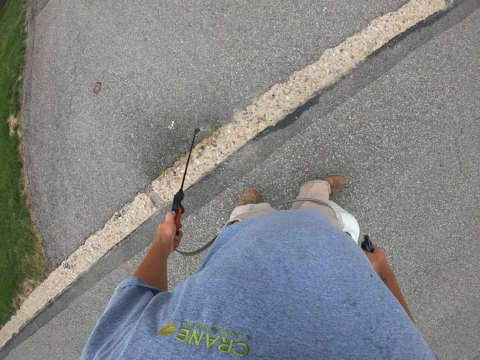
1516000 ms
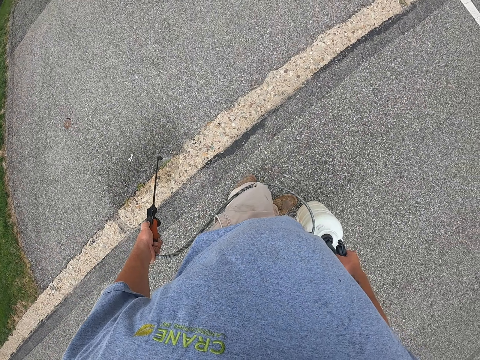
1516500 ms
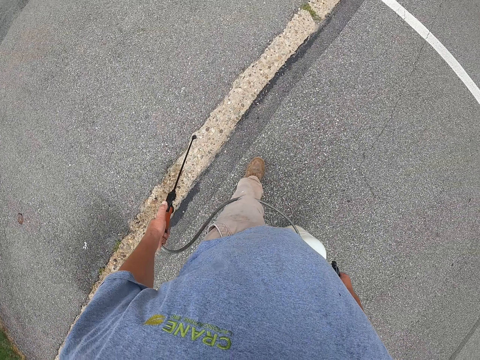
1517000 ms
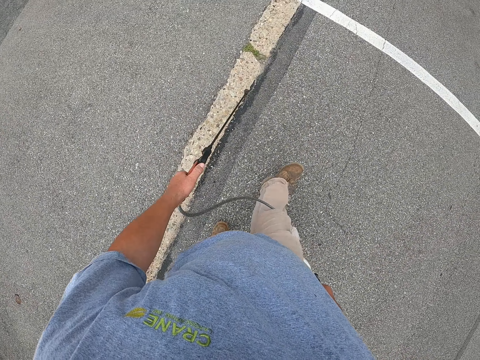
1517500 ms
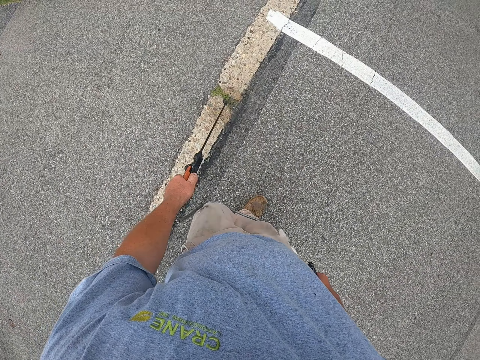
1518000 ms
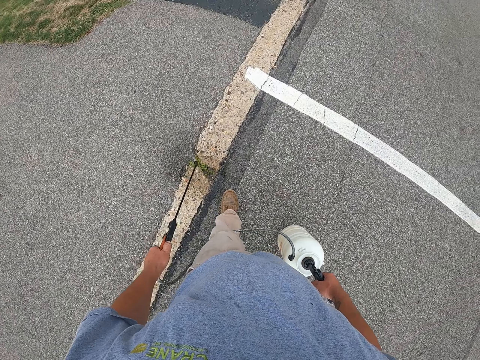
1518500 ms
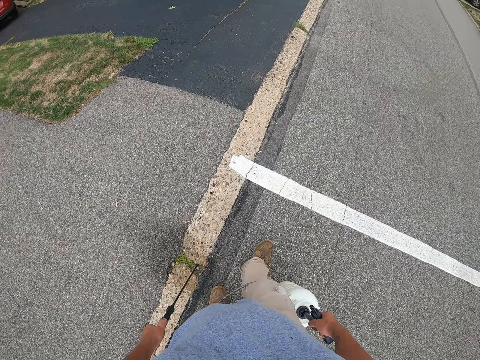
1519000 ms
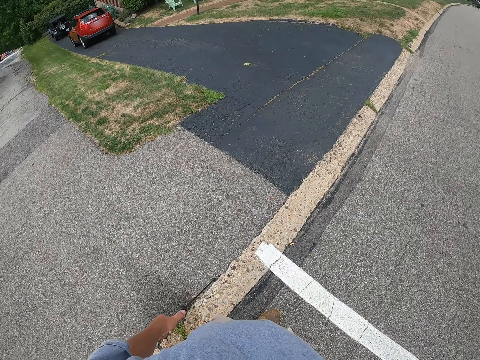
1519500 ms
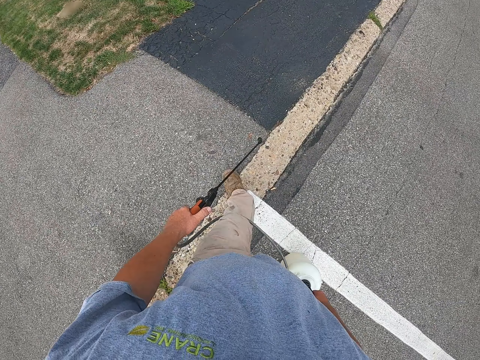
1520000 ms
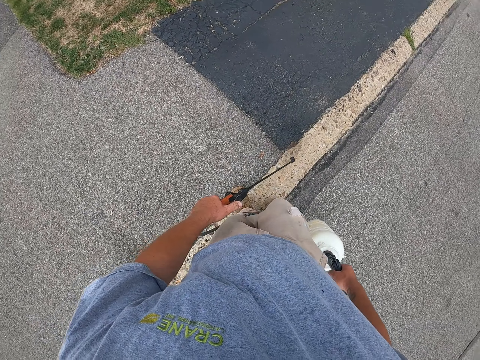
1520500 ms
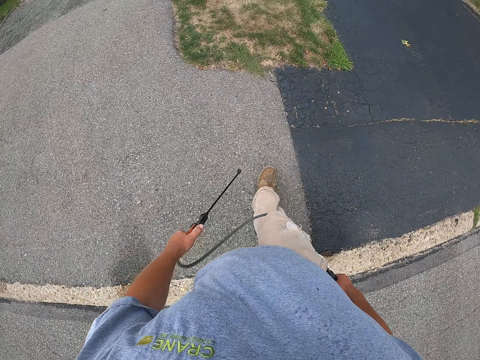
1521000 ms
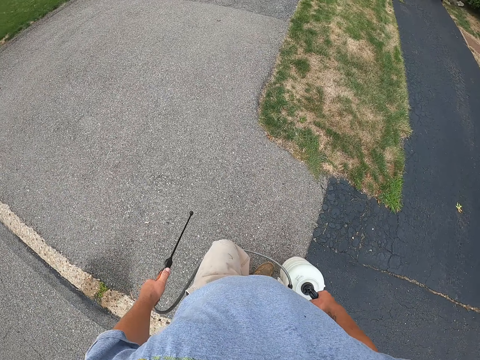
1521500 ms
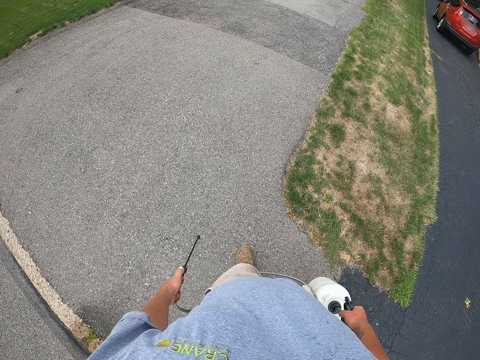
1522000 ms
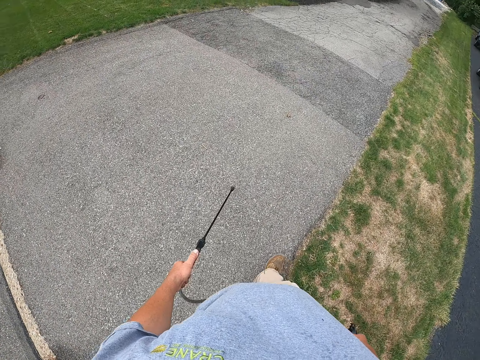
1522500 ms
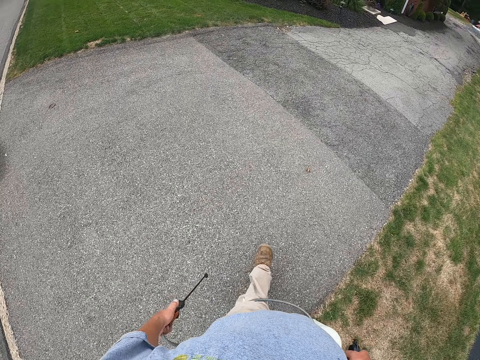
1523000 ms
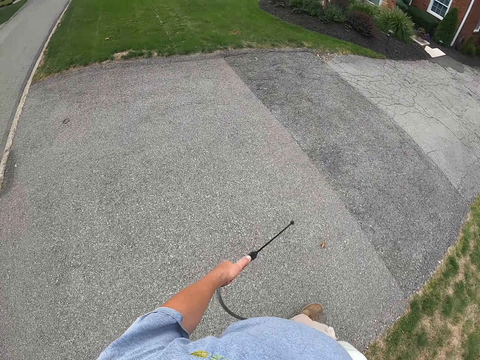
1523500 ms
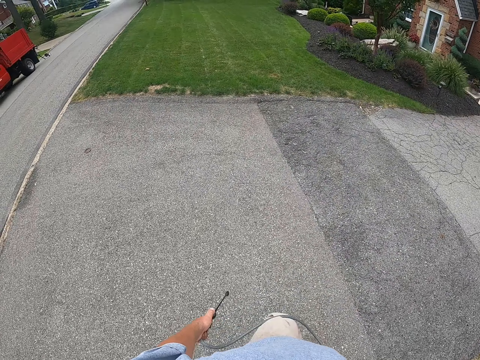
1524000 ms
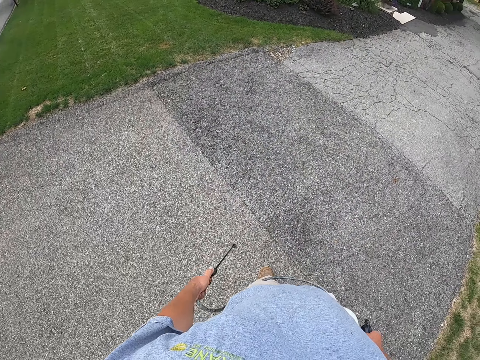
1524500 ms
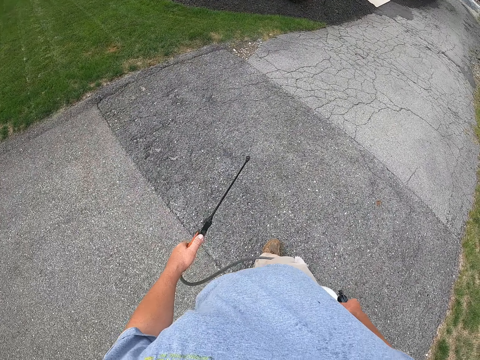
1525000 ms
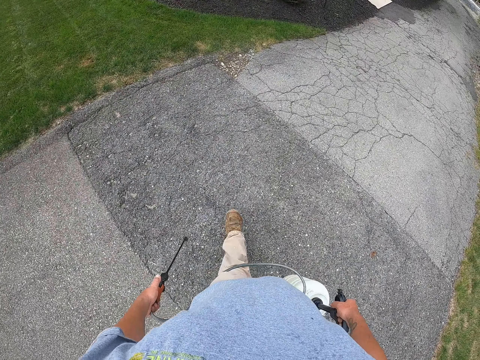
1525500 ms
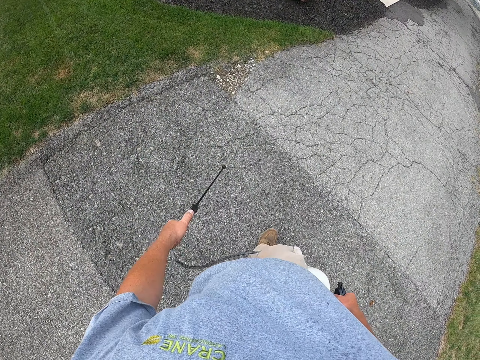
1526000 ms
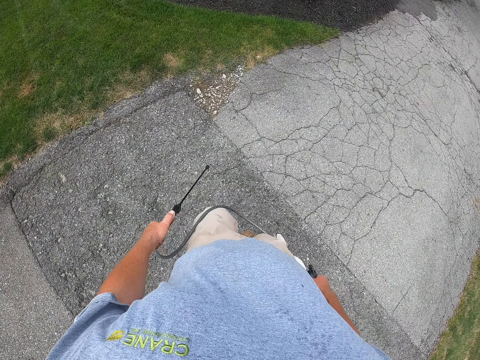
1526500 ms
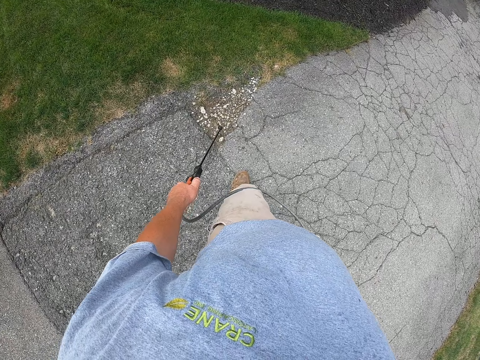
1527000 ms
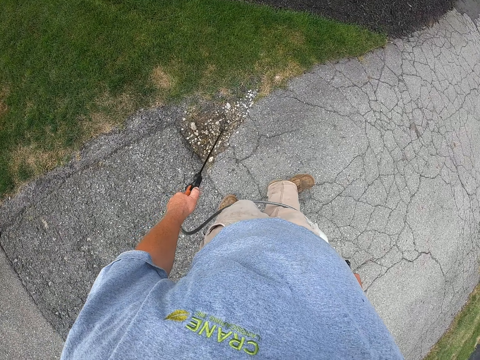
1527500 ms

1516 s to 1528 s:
The camera wearer sprays on the grass along the pavement. They walk along the pavement.

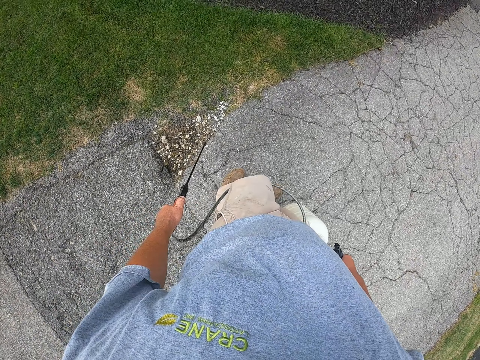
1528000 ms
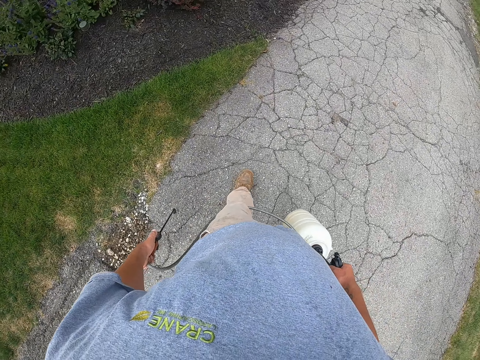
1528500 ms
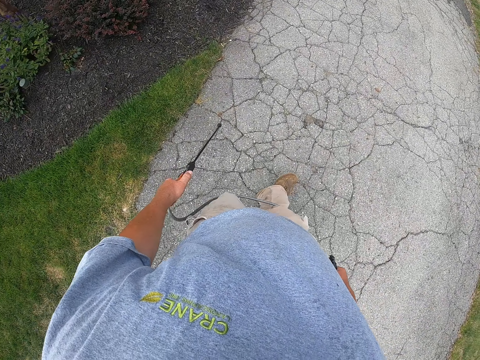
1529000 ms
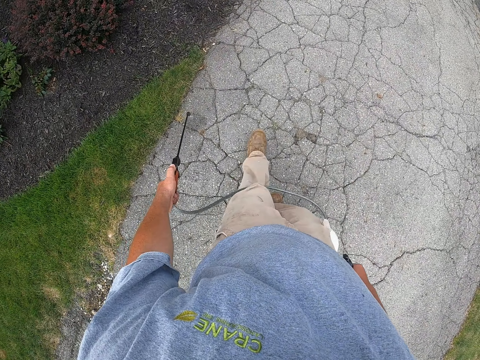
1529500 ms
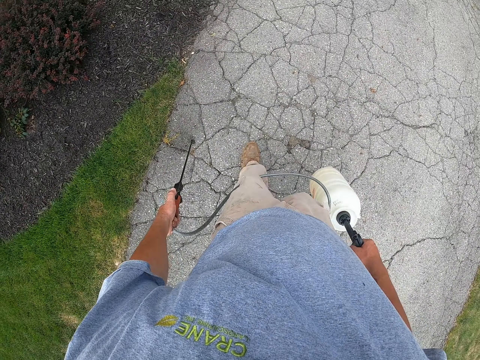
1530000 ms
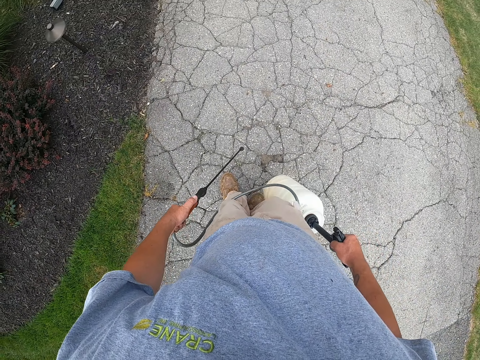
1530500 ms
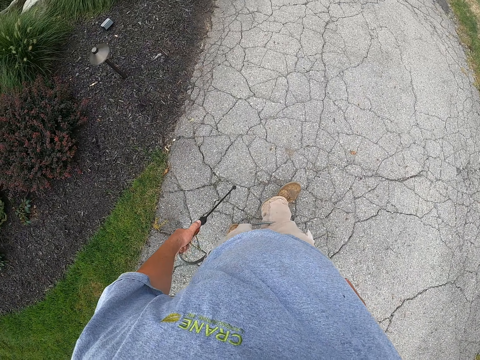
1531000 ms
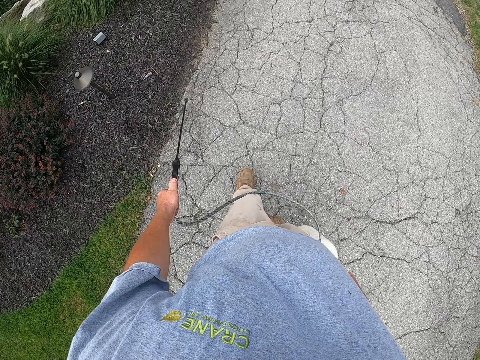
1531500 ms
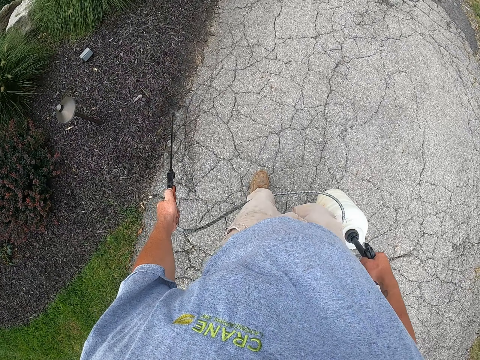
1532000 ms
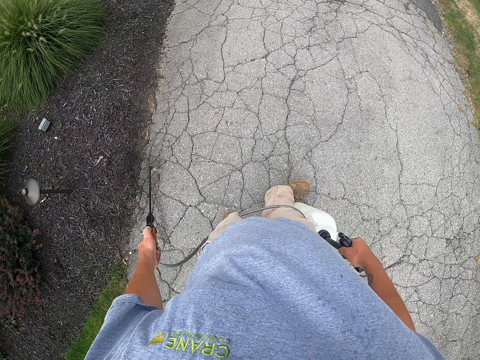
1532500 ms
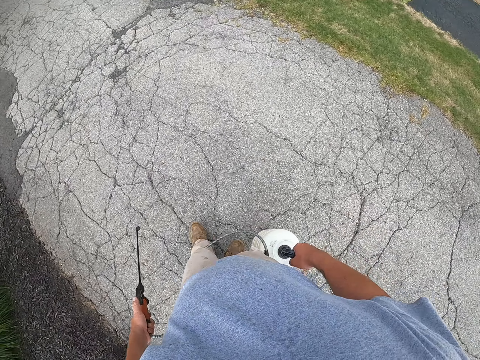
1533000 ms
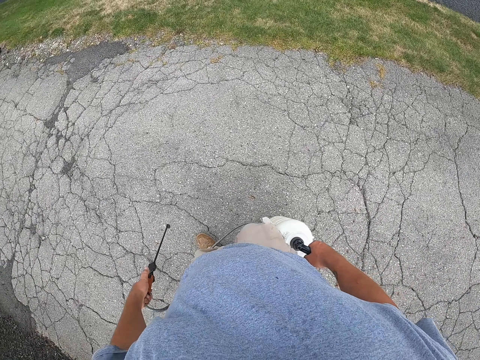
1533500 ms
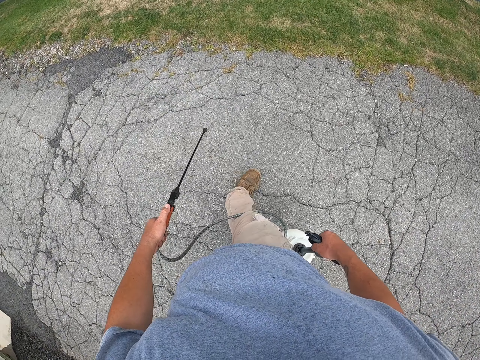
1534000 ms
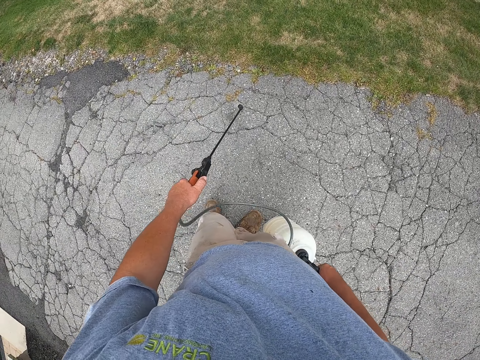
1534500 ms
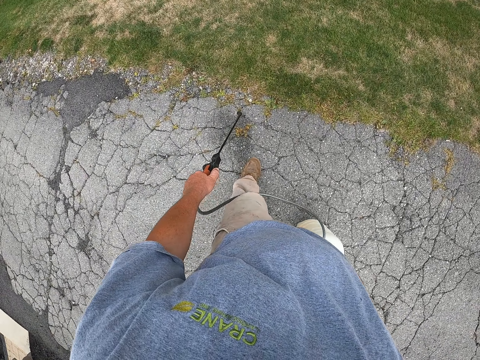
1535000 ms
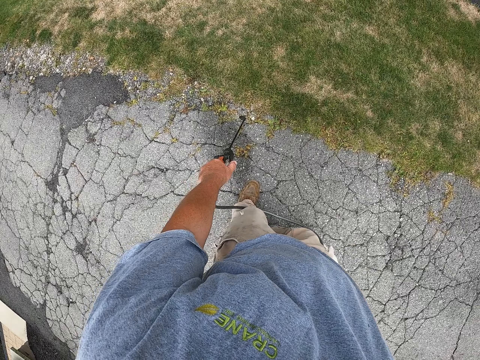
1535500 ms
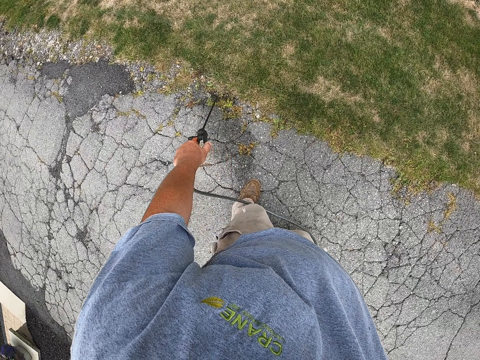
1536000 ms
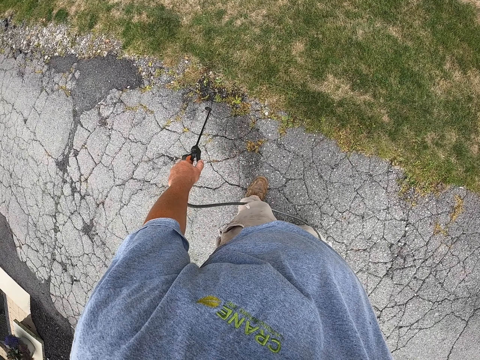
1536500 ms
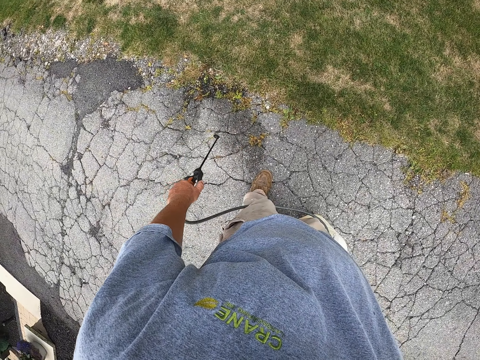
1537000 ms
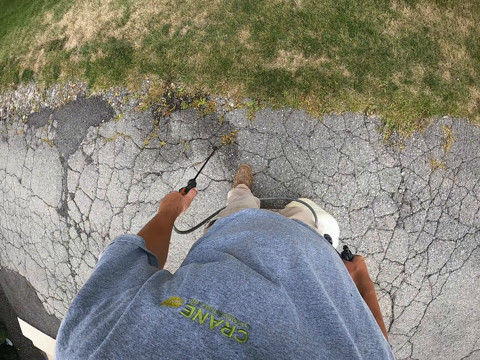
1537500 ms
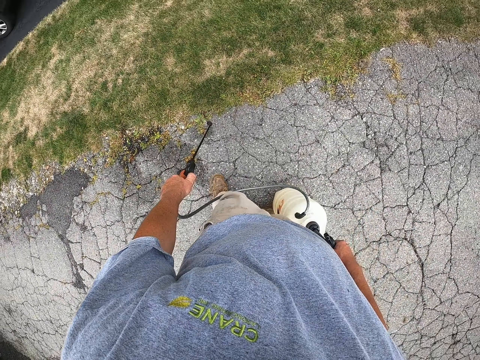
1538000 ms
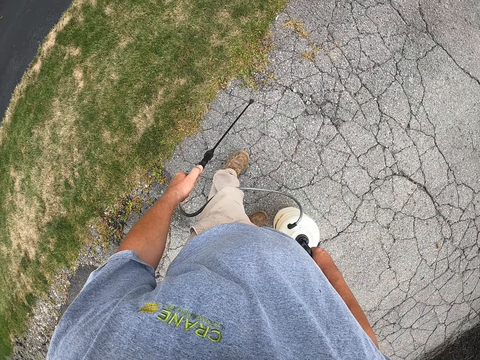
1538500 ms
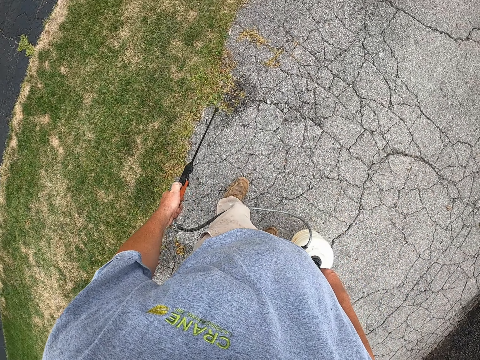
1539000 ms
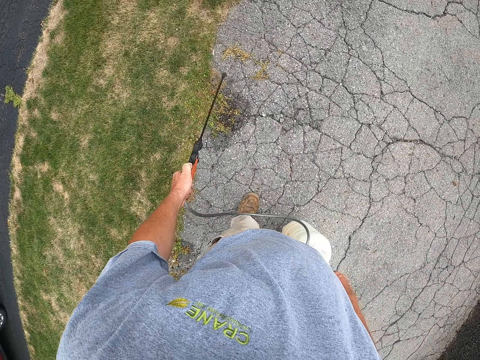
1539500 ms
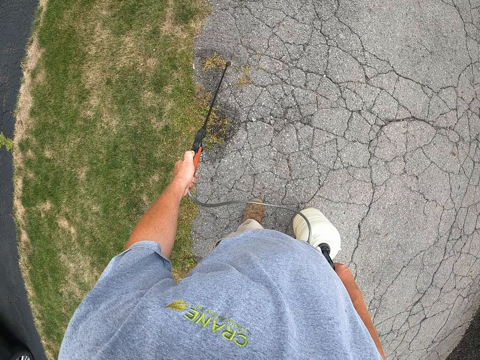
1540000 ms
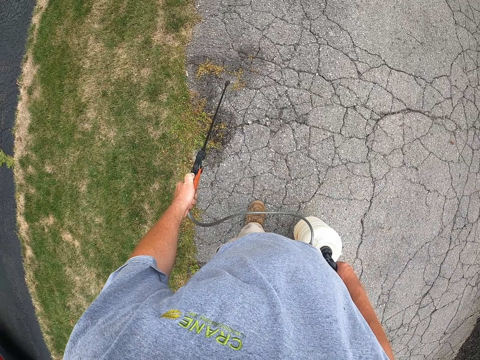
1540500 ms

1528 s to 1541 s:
The camera wearer sprays on the pavement. They sprinkle the garden. They walk on the road. They spray on the grass along the pavement.

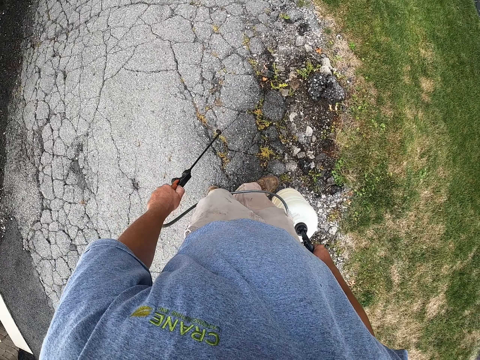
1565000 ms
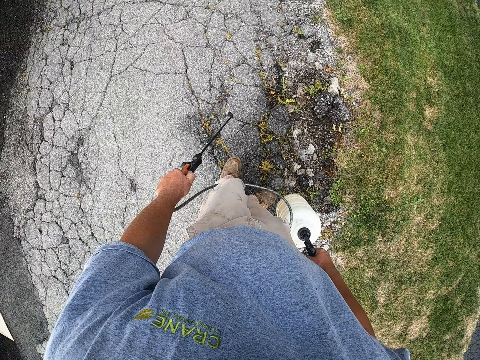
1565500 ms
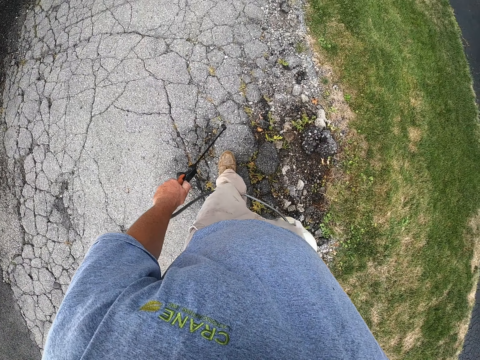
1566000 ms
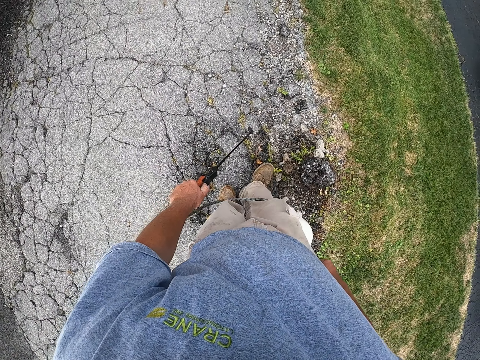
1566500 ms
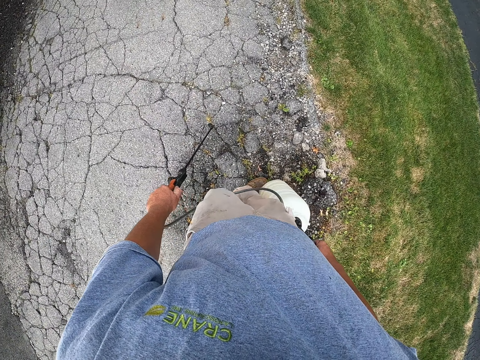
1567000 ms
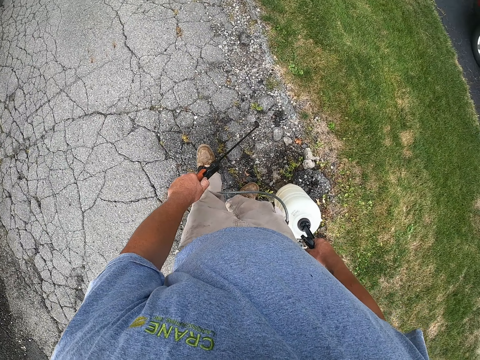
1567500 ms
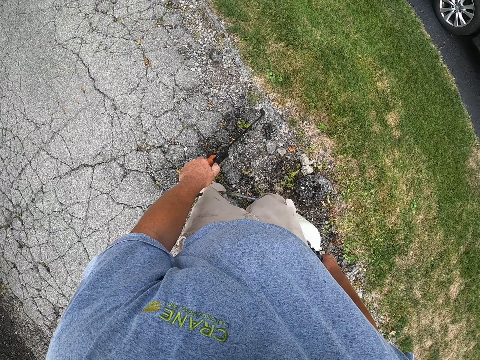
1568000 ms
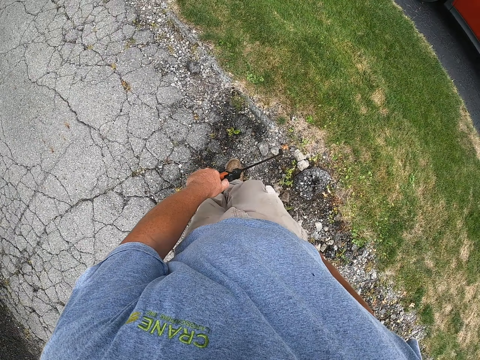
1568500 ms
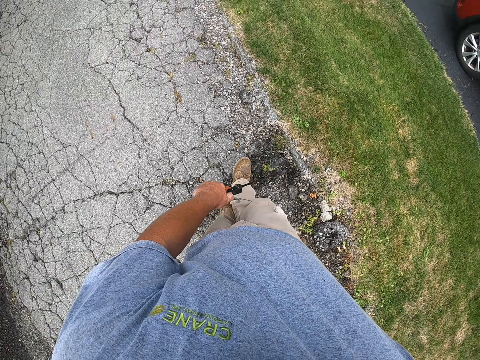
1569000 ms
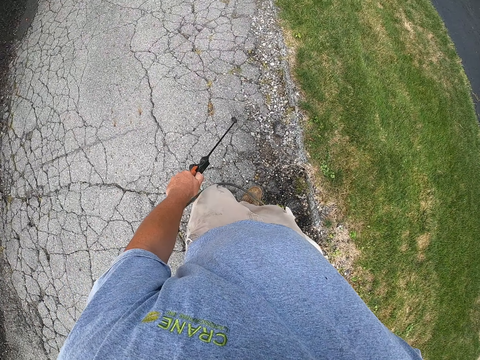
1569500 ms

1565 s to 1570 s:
The camera wearer walks on the road. They water the grass. They walk on the road. They water the grass. They walk on the road. They water the grass.
